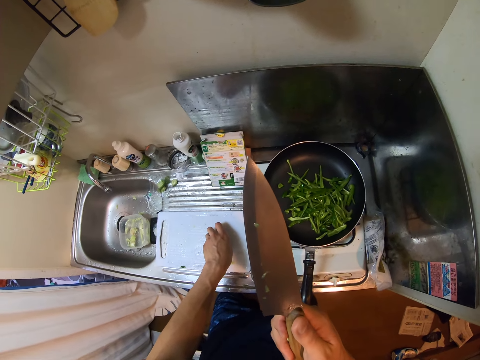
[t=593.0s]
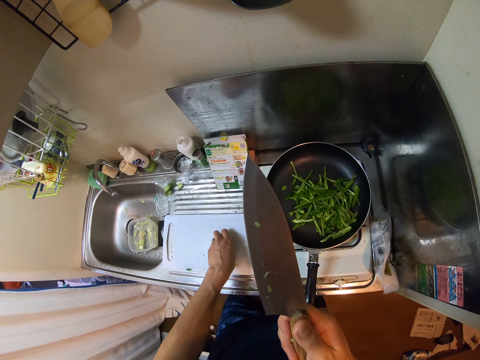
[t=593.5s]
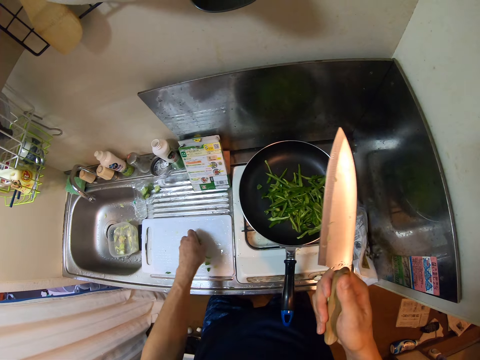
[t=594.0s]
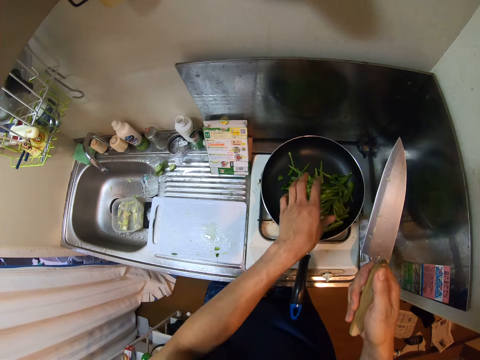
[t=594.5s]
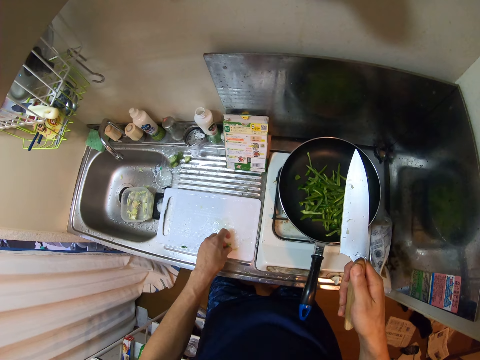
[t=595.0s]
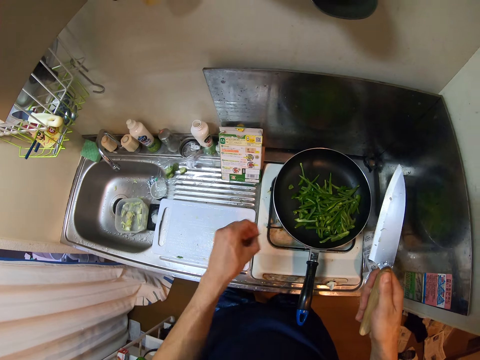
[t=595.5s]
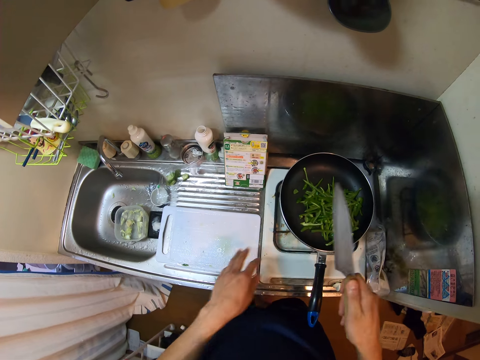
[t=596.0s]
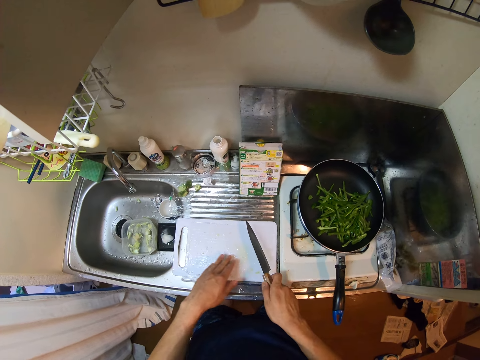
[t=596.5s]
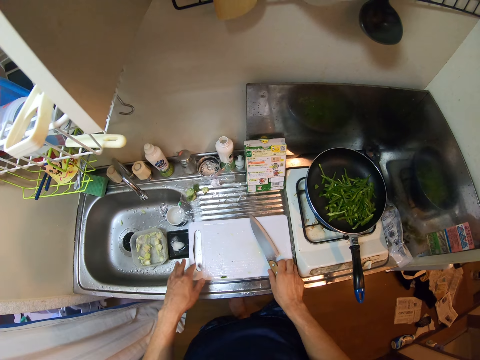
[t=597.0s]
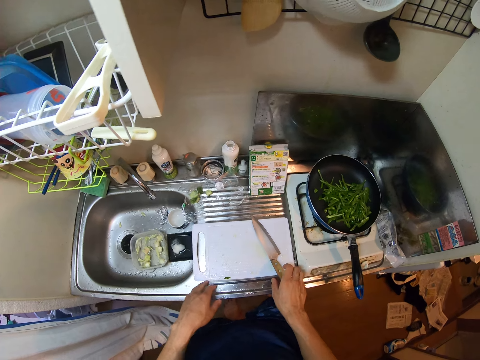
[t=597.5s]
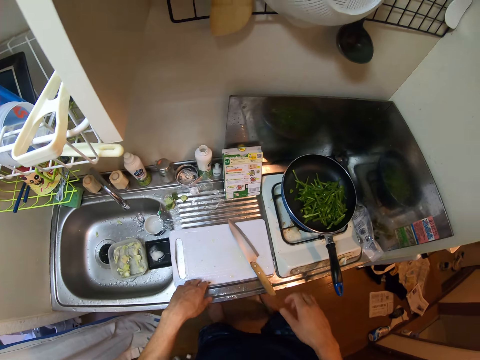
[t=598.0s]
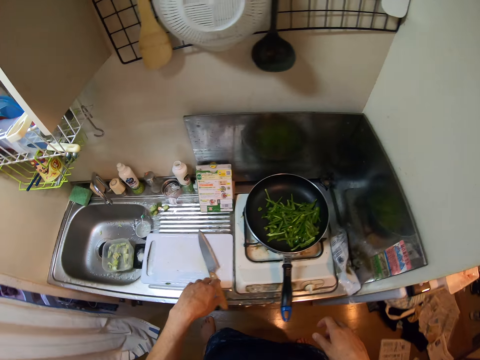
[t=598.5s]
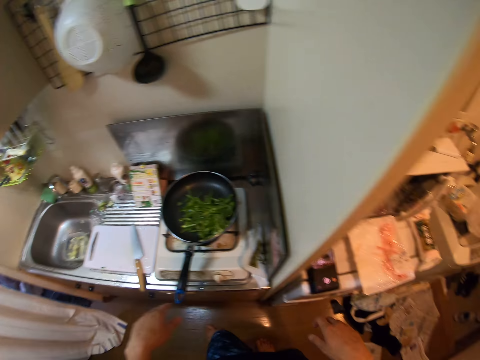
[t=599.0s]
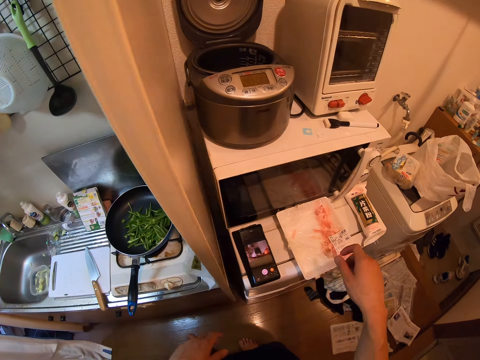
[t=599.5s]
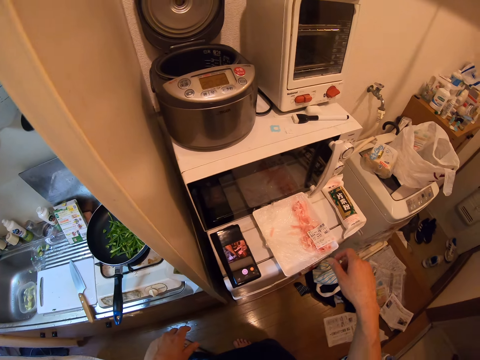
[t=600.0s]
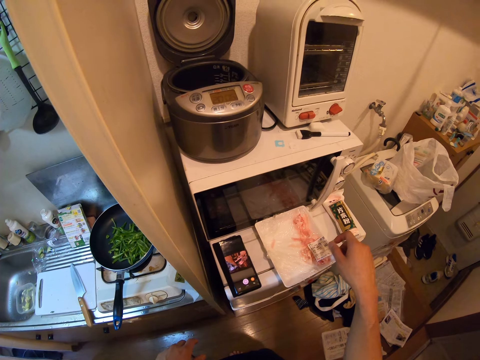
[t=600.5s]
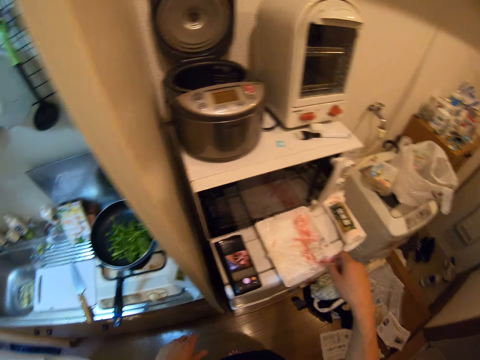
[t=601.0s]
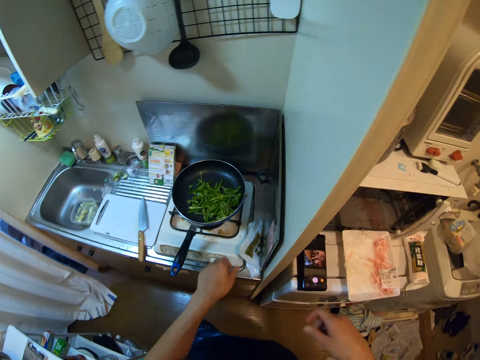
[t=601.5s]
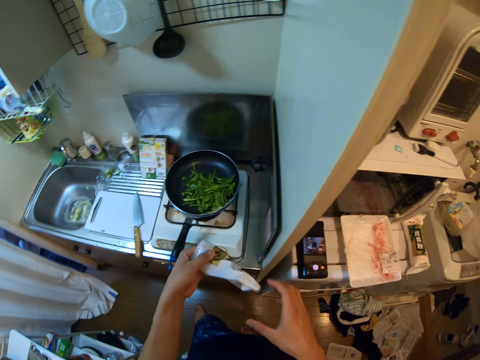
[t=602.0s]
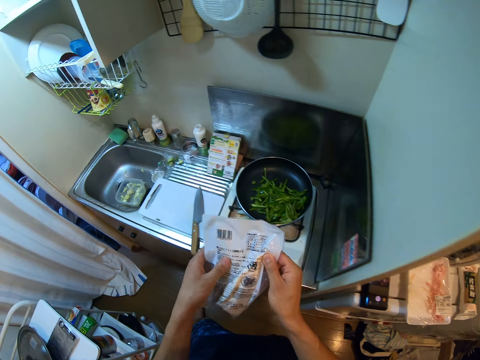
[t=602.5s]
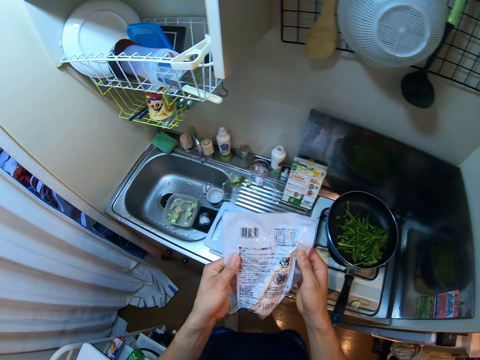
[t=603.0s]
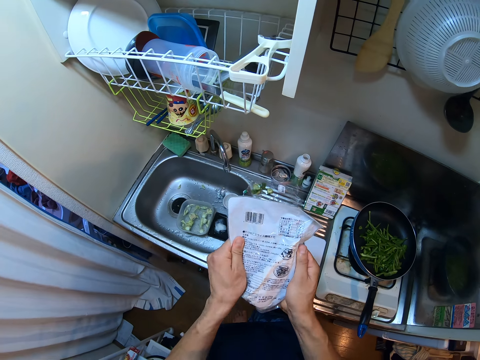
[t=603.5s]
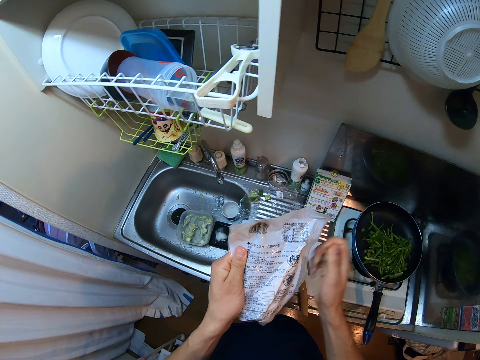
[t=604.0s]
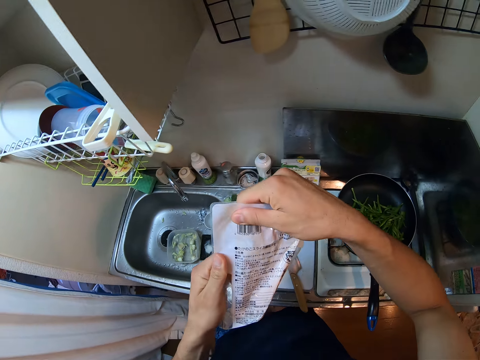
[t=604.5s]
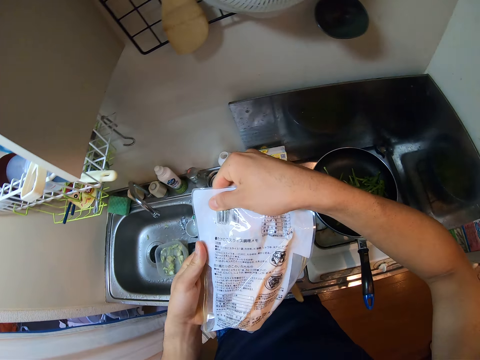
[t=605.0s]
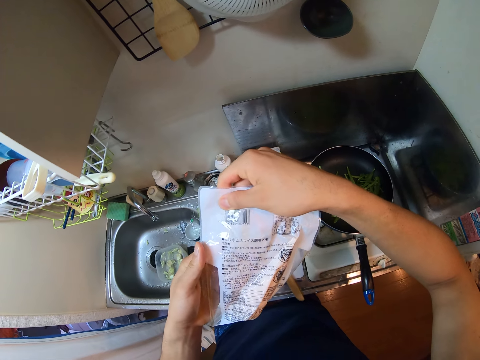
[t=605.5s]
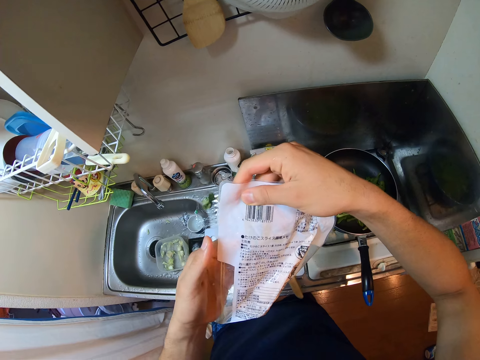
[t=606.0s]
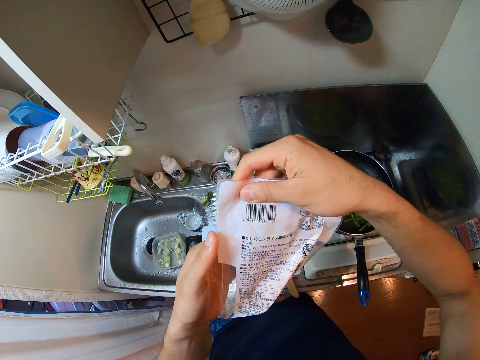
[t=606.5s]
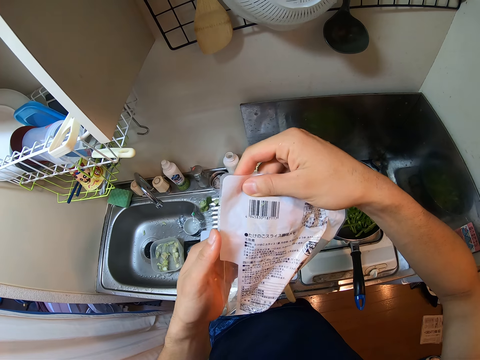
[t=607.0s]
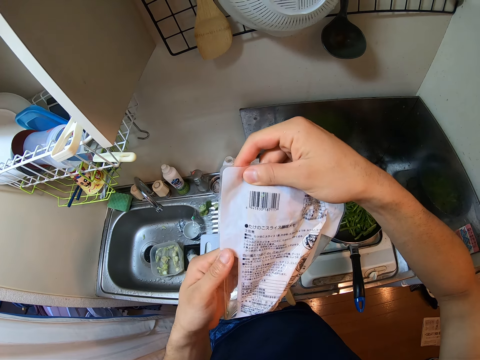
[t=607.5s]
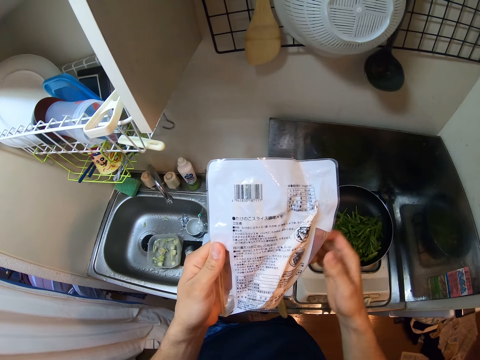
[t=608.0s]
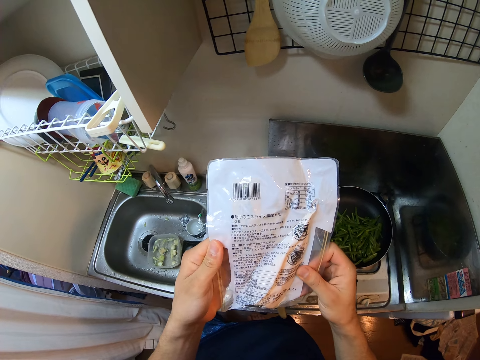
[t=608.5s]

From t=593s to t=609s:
The camera wearer packs the green pepper from the cutting board. They stare at the knife. They pour the green pepper in the fry pan on the electric cooker. They drop the knife on the cutting board. They move towards the microwave. They pick up a nylon or paper beside the electric cooker. They stare at the paper.

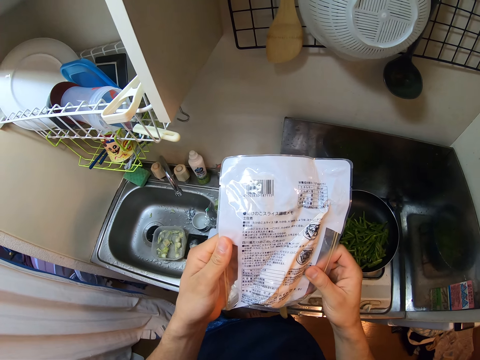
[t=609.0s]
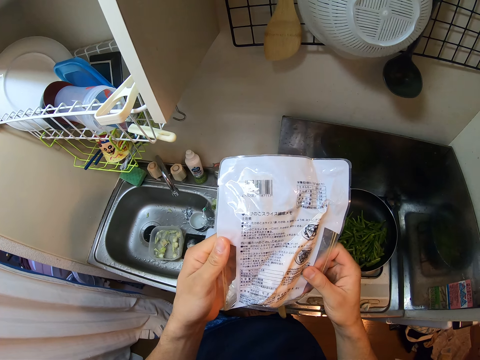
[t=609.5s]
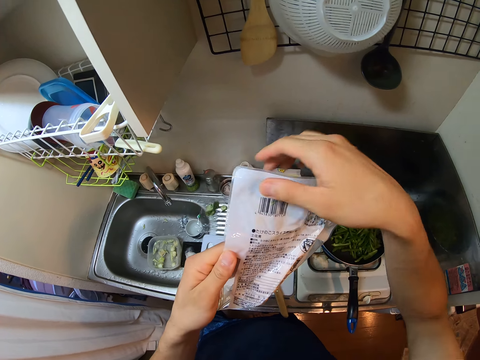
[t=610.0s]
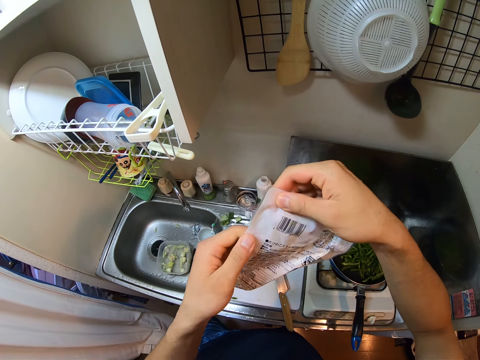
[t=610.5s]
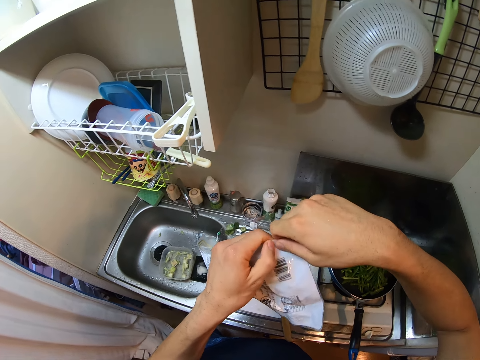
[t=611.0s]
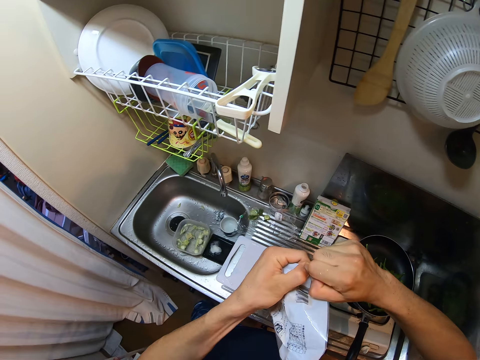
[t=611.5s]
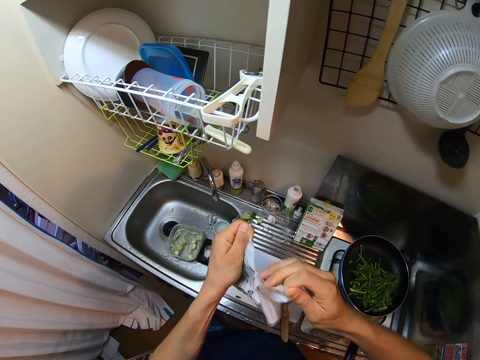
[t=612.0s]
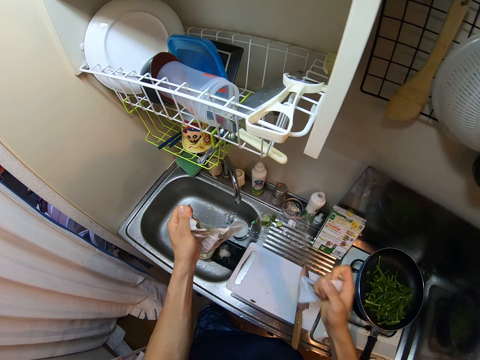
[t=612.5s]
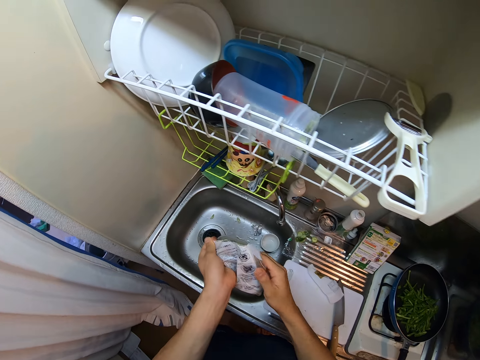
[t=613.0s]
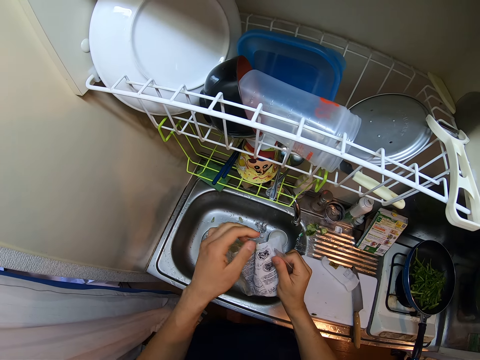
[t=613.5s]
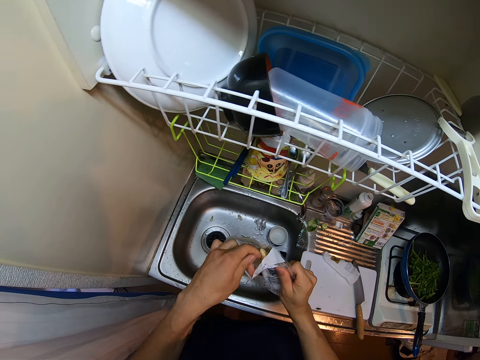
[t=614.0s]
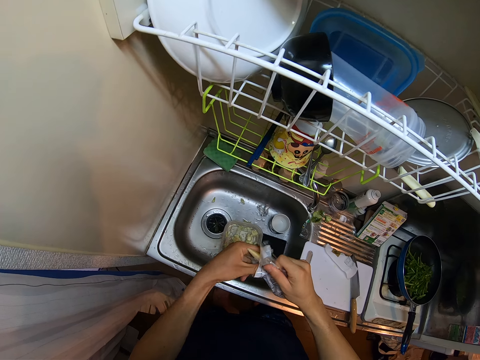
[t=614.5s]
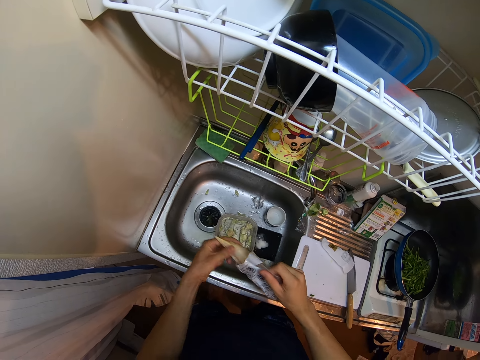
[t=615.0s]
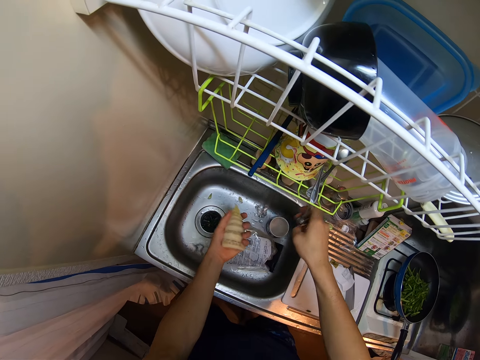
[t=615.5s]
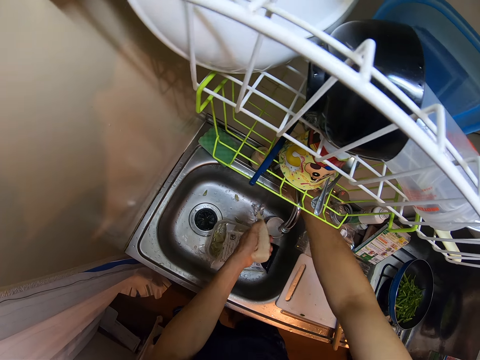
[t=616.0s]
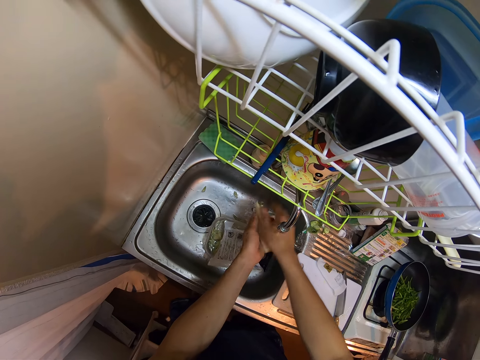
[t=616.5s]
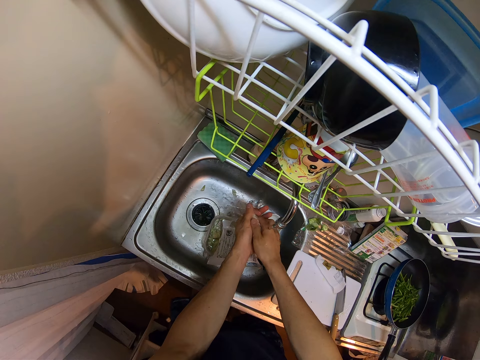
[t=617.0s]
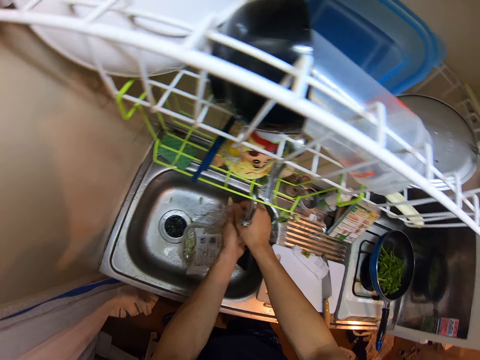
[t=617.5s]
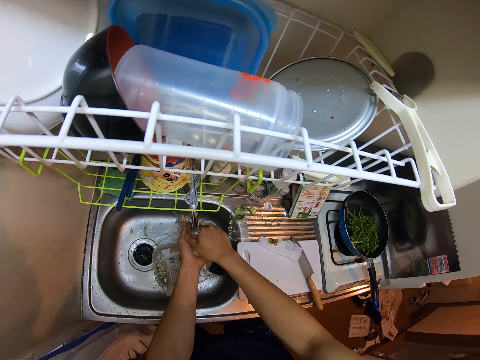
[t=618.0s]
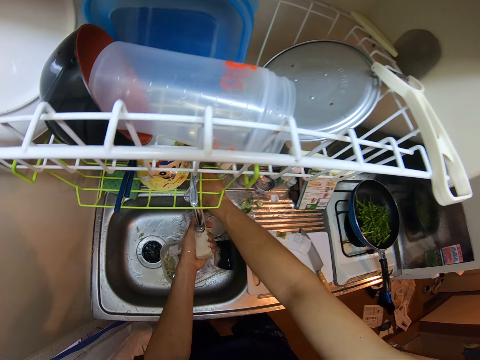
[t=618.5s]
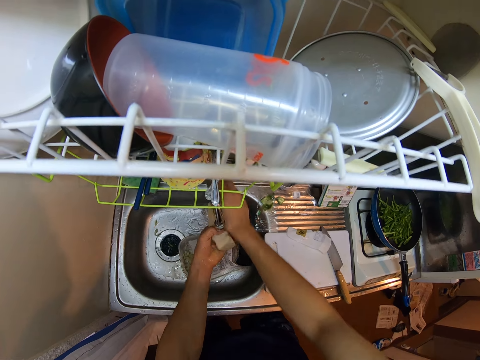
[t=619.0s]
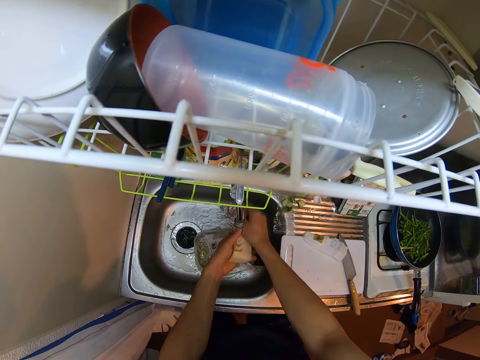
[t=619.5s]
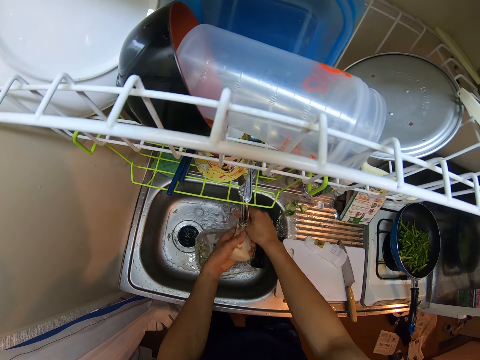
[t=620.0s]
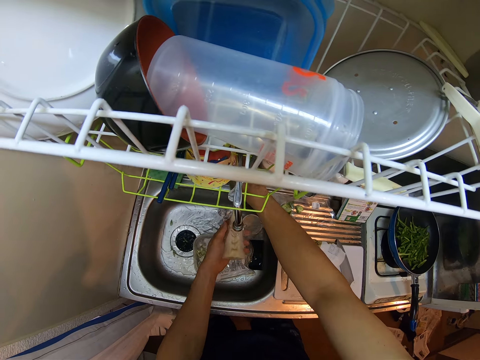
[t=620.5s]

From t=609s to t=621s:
The camera wearer cuts the top of the nylon. They tear the paper. They open the nylon. They bring out cheese from the nylon. They open the water tap. They rinse the cheese with the tap water.
